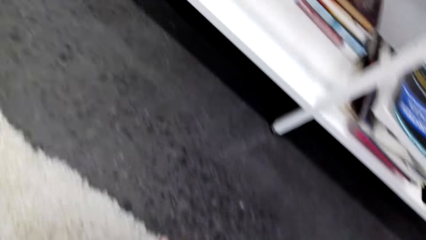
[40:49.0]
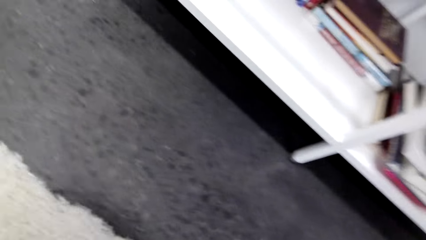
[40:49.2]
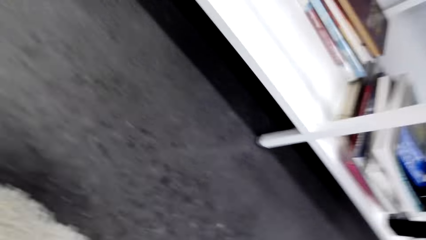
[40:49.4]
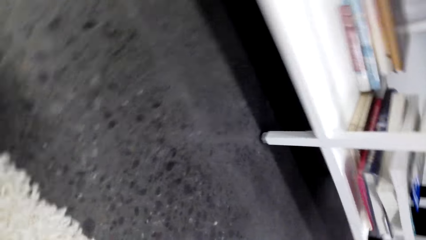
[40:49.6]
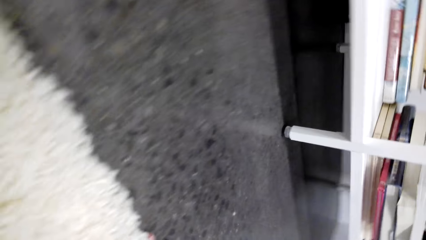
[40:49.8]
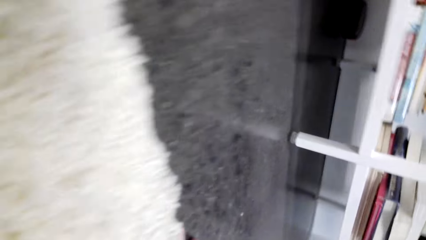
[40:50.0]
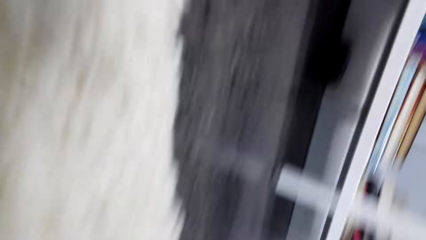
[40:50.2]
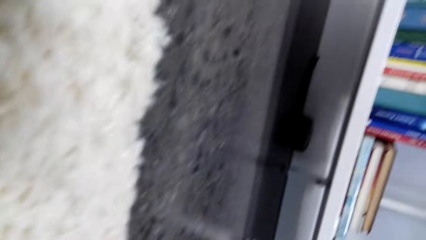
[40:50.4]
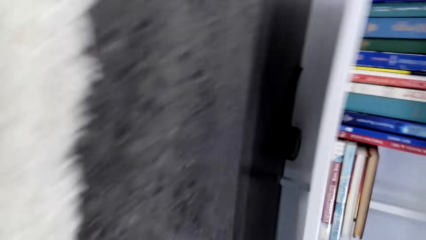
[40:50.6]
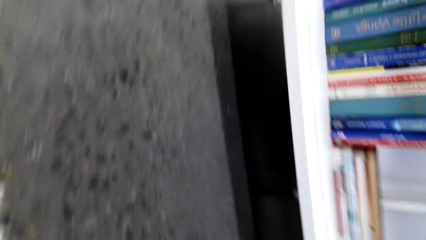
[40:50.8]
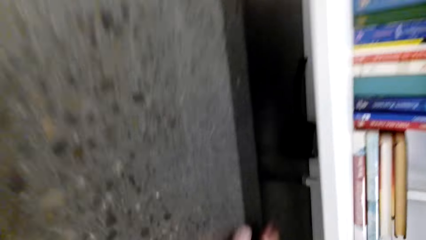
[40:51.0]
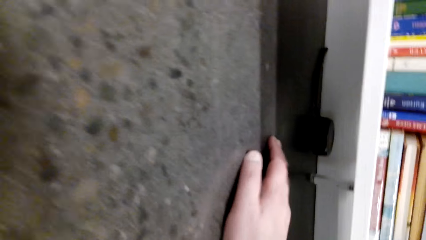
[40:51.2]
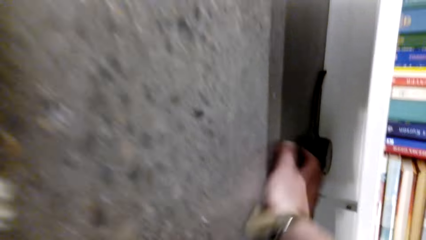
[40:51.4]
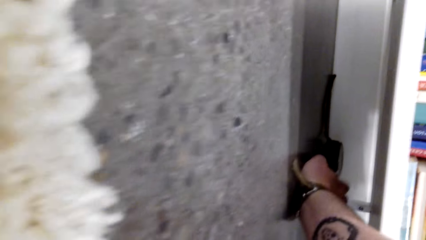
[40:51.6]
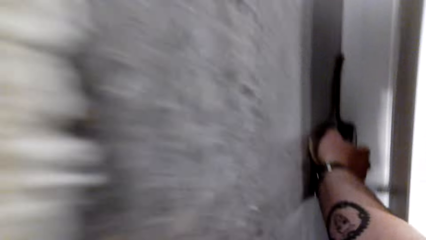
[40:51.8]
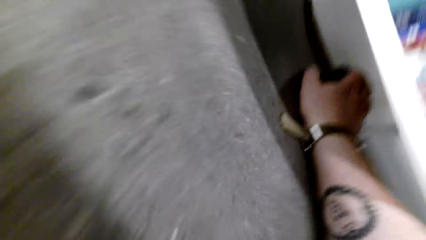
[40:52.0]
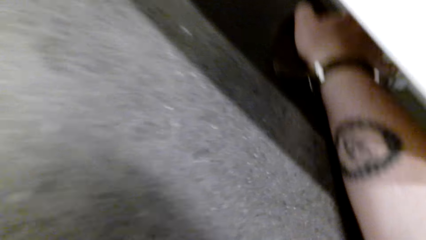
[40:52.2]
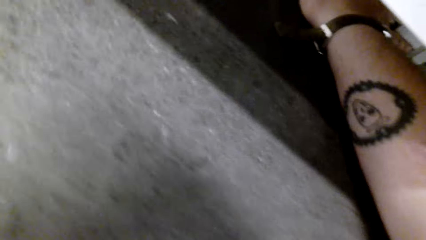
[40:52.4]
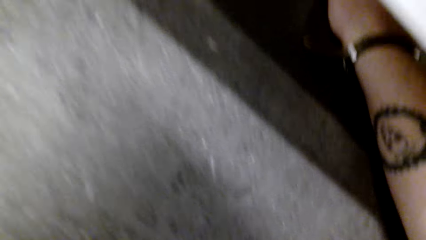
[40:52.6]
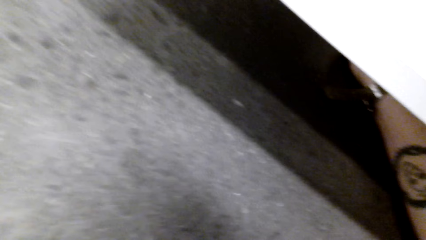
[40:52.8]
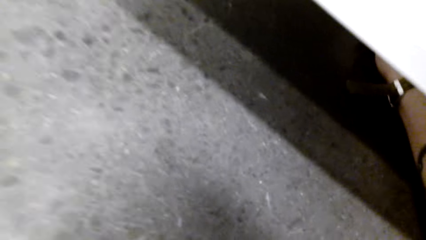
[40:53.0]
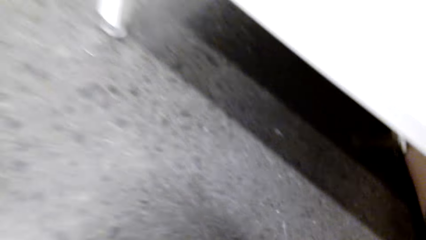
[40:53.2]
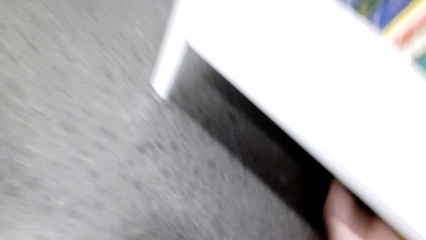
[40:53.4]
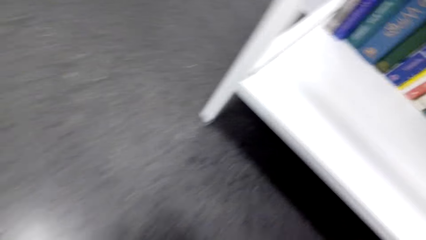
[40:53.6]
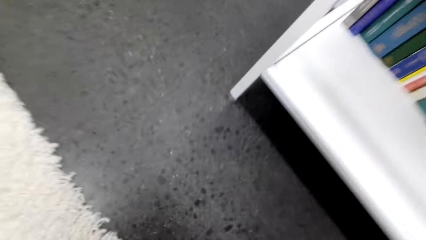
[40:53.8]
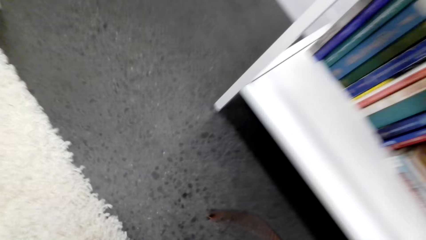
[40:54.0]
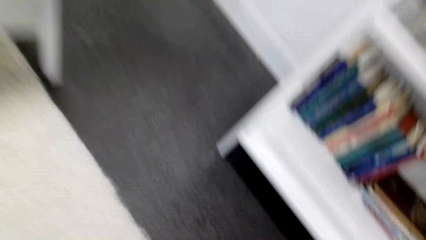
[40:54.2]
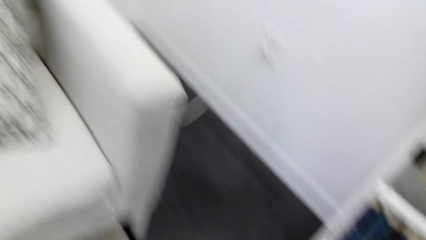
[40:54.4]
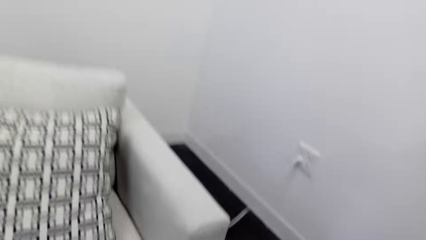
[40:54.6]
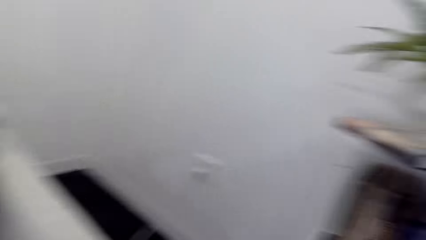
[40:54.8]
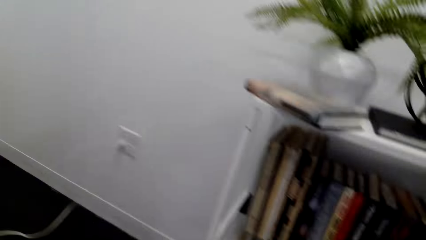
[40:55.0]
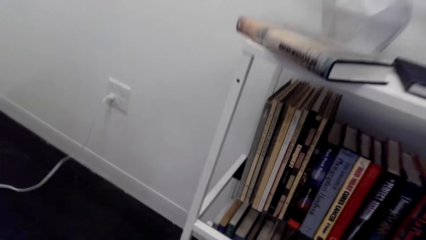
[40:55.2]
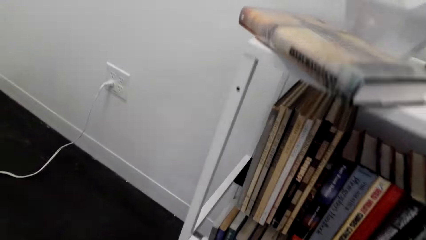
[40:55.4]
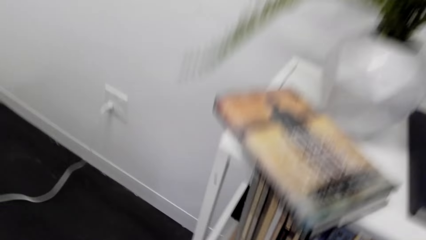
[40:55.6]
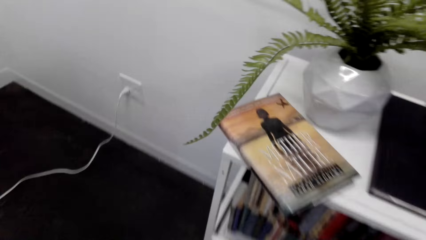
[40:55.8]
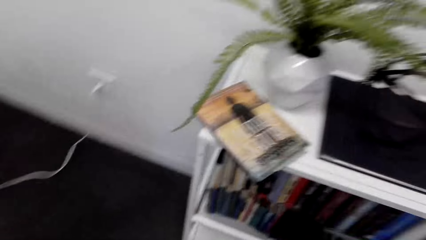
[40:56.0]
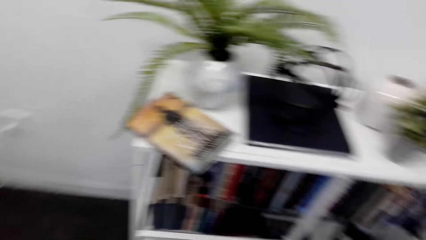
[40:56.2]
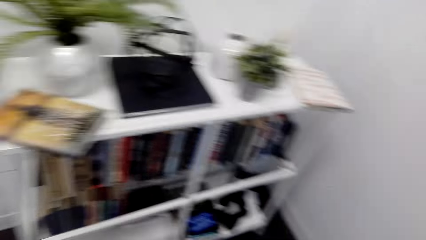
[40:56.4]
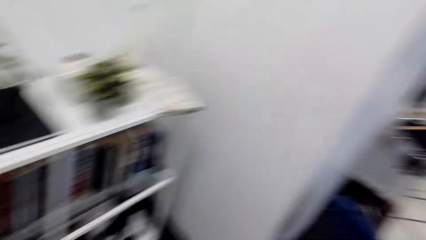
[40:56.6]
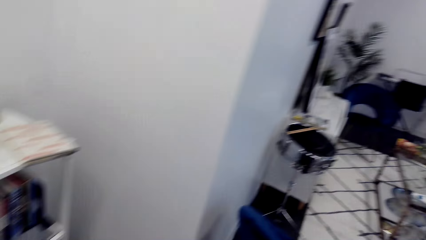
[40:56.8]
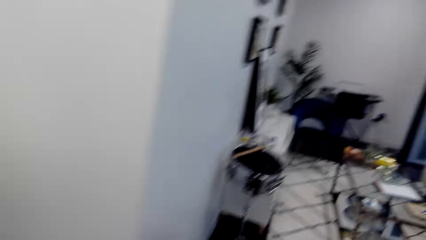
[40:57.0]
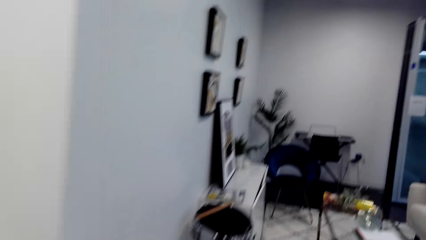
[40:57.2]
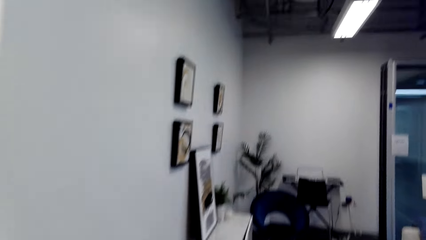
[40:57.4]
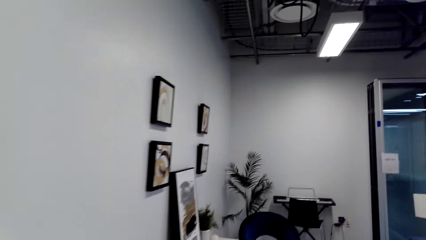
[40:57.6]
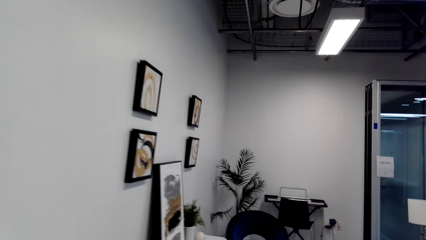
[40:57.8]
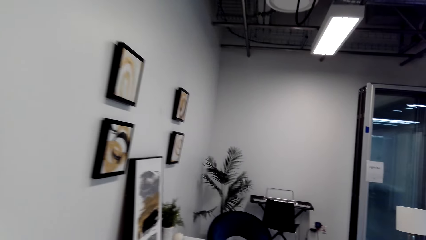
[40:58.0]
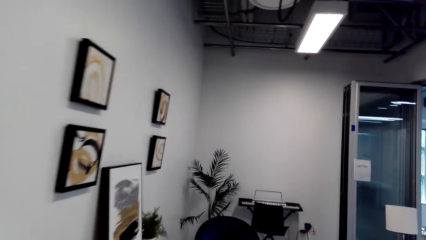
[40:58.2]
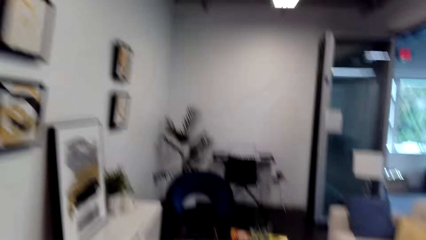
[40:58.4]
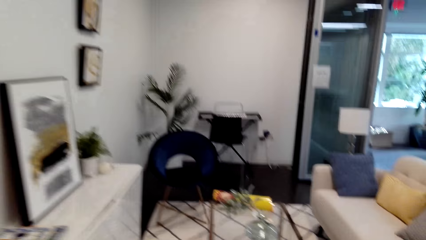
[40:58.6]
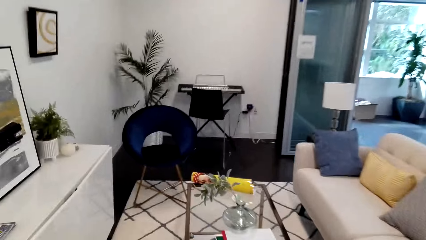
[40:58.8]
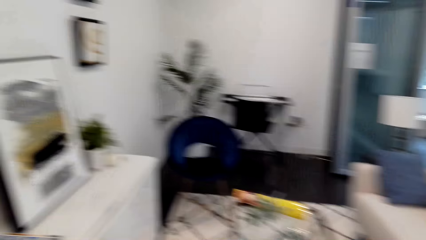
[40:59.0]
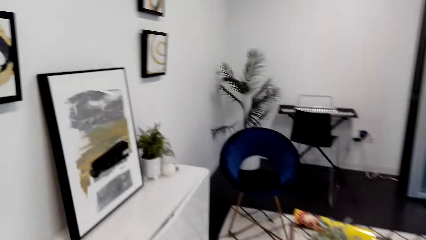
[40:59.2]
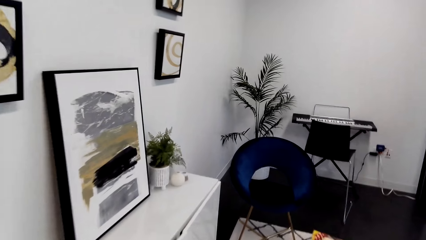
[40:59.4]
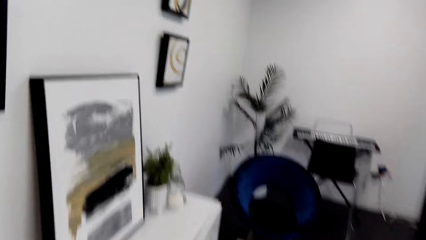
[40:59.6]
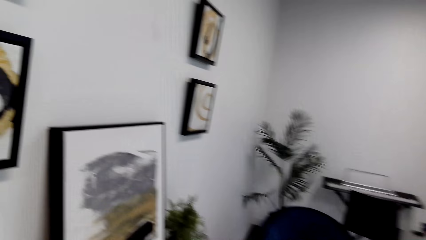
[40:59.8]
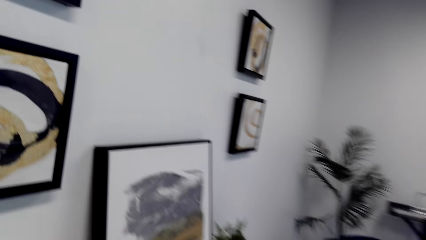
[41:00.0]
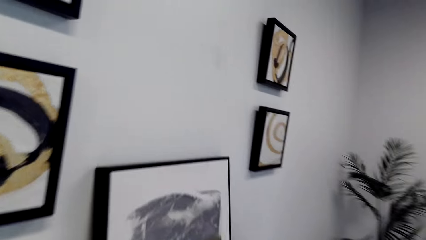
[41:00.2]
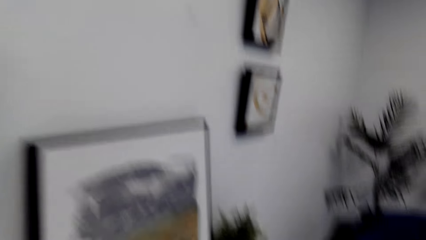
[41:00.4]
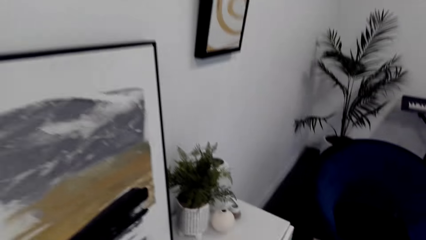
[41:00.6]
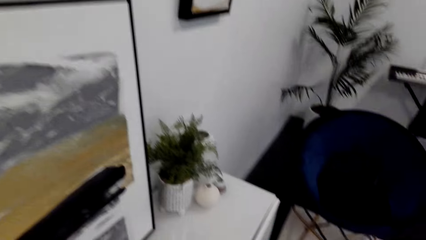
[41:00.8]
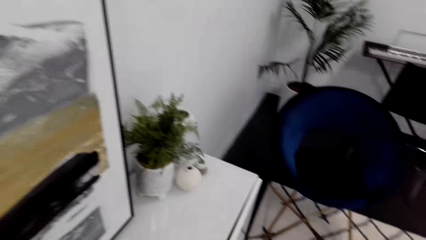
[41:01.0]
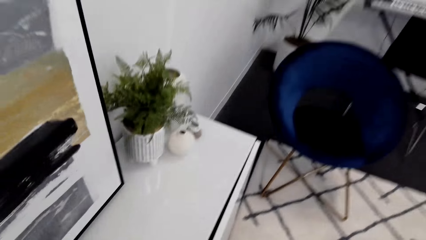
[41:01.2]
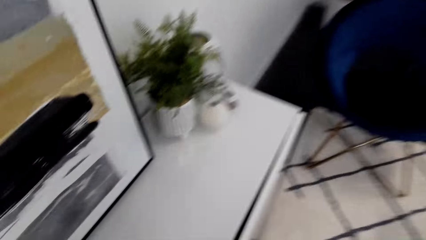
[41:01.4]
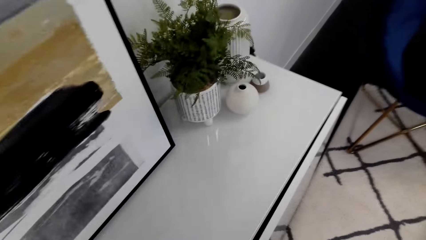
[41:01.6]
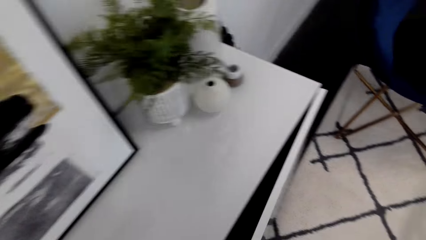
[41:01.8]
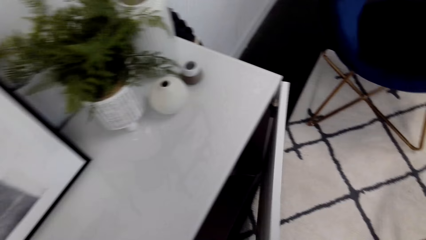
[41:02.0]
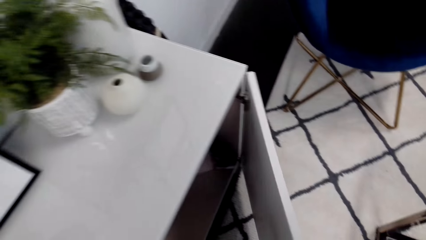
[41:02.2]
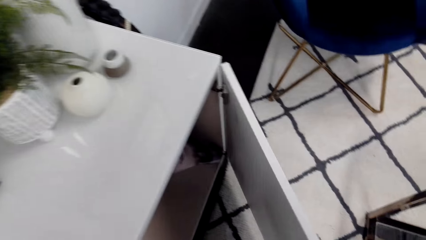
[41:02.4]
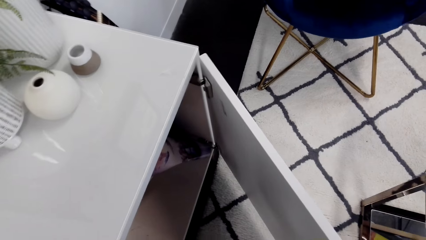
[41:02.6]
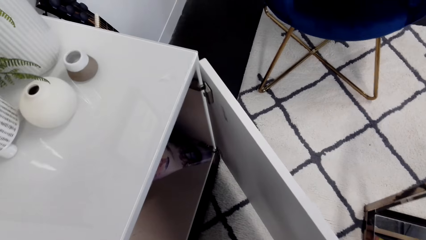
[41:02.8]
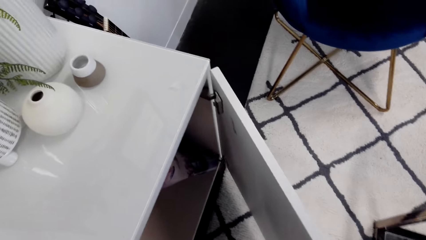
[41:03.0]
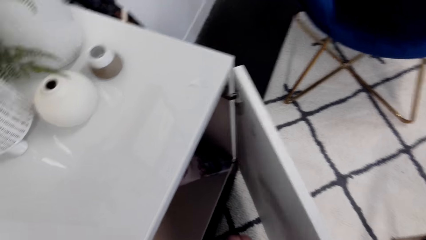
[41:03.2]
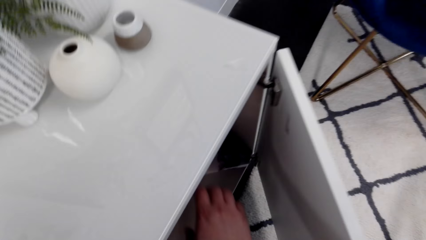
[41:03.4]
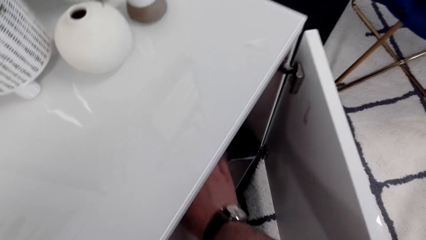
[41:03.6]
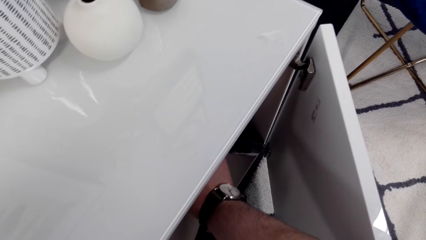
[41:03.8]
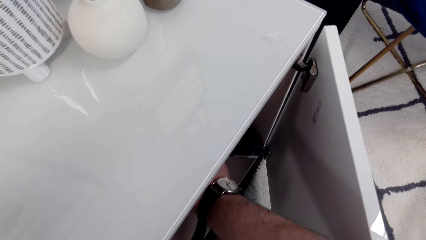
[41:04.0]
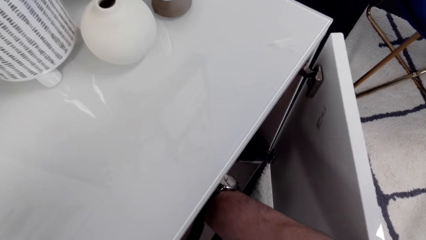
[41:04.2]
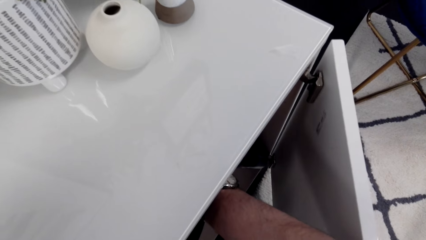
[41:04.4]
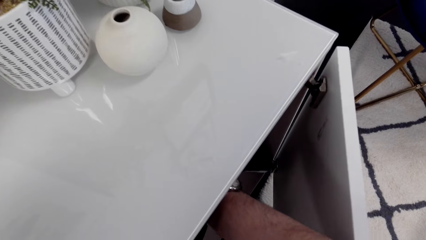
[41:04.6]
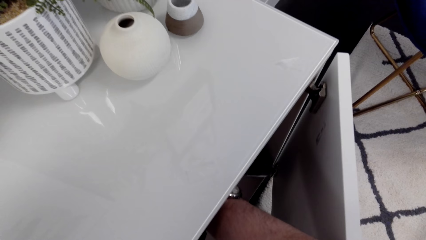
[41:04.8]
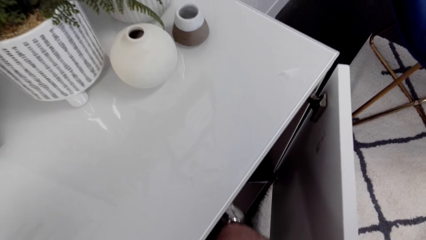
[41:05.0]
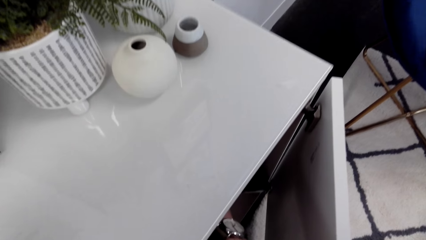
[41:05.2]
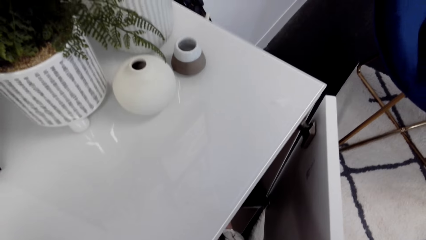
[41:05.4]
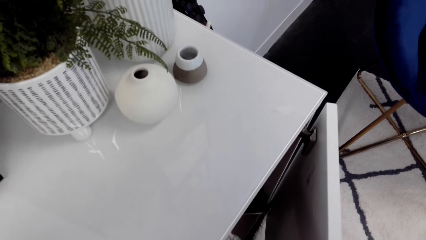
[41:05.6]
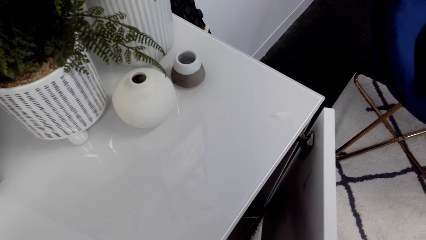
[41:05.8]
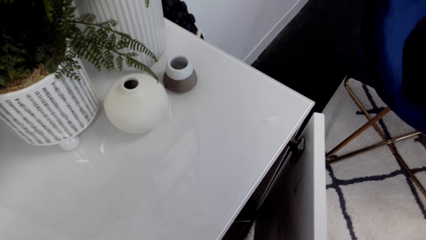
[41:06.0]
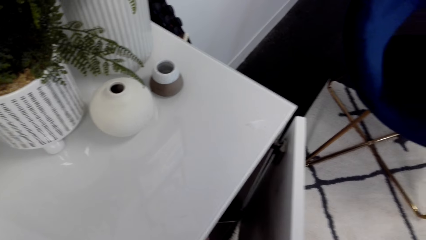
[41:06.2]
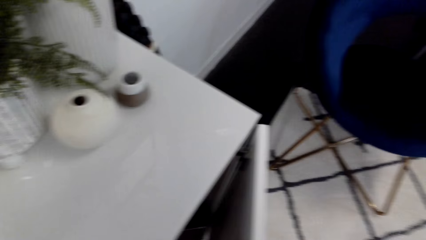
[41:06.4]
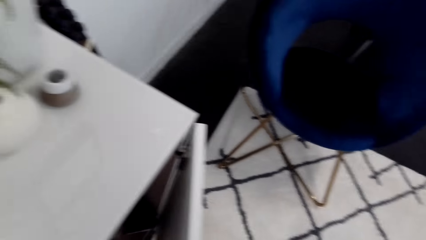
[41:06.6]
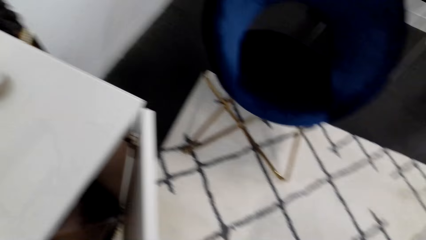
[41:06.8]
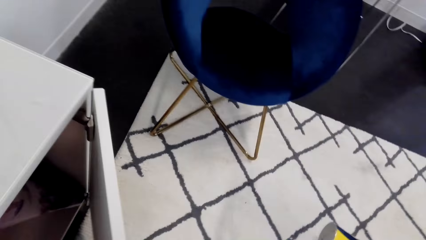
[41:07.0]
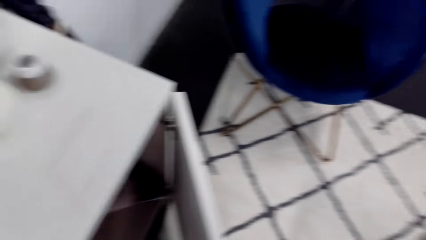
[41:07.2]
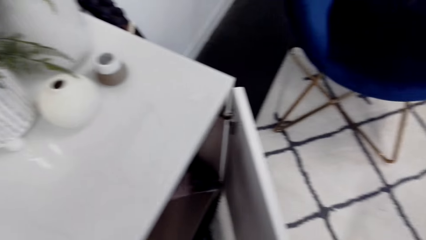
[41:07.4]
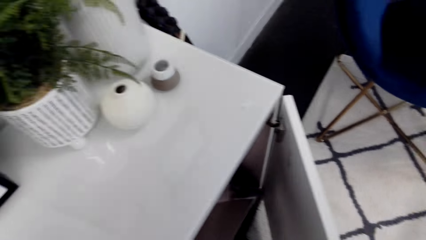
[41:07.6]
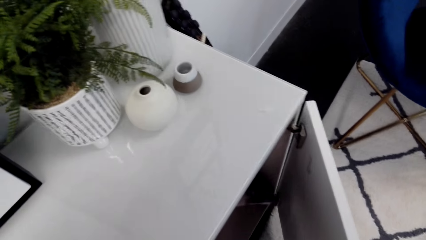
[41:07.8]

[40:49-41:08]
The camera wearer kneels down. They look under the bookshelf. They grab the unknown. They open the cabinet.
